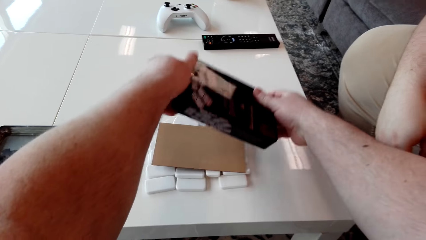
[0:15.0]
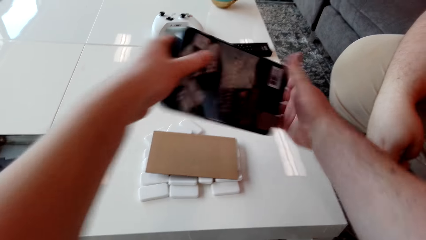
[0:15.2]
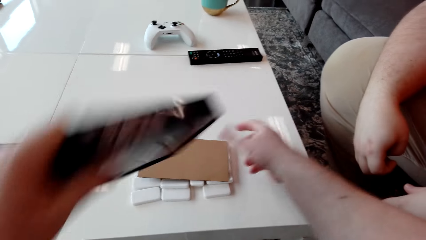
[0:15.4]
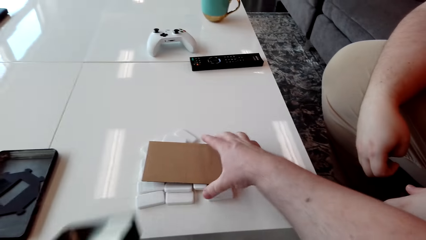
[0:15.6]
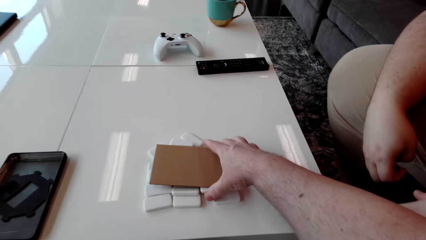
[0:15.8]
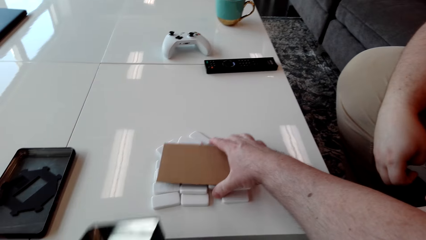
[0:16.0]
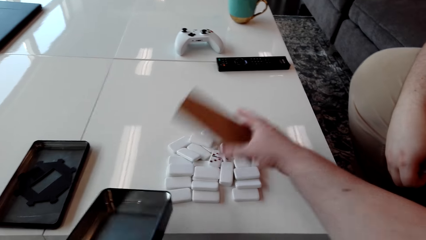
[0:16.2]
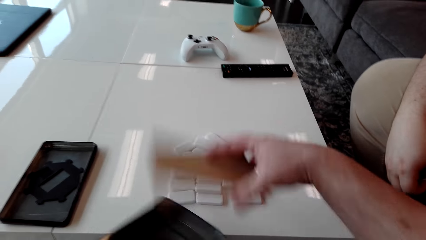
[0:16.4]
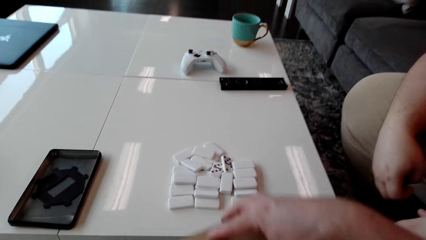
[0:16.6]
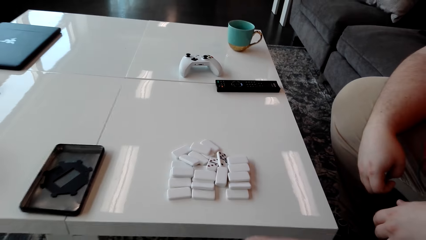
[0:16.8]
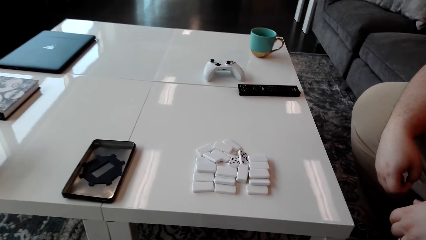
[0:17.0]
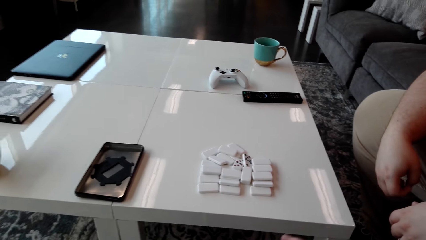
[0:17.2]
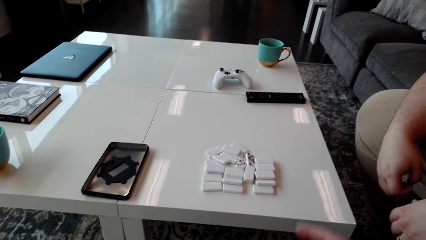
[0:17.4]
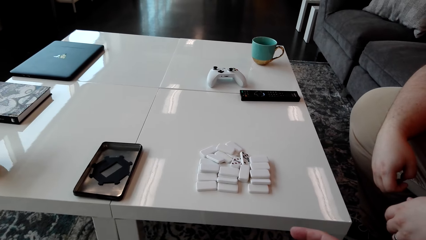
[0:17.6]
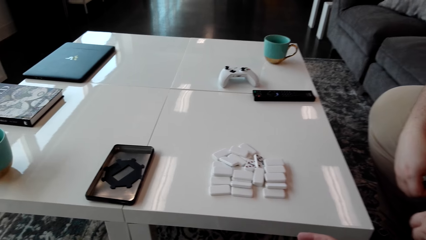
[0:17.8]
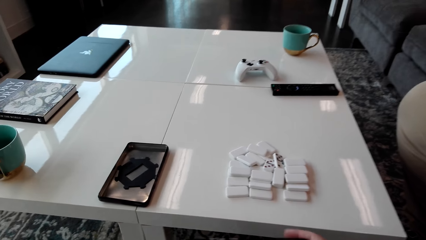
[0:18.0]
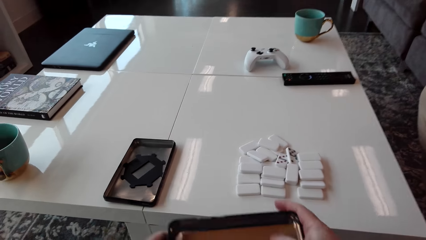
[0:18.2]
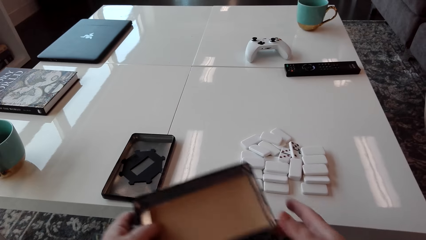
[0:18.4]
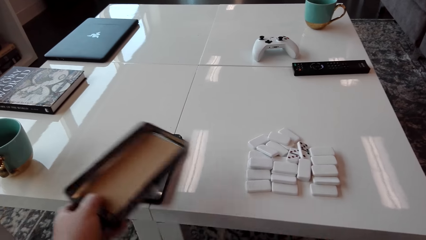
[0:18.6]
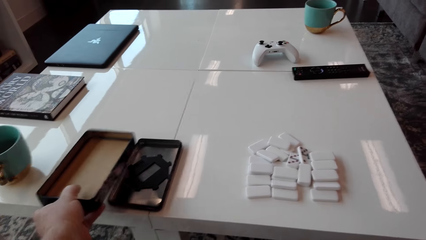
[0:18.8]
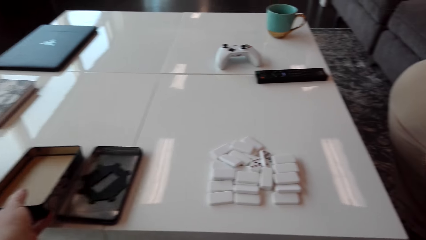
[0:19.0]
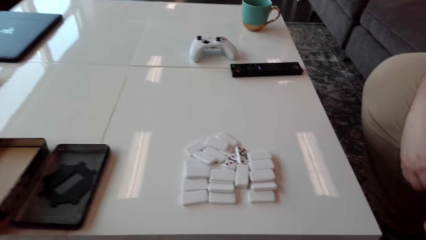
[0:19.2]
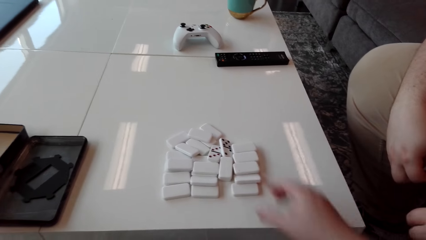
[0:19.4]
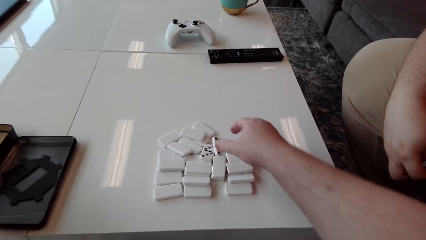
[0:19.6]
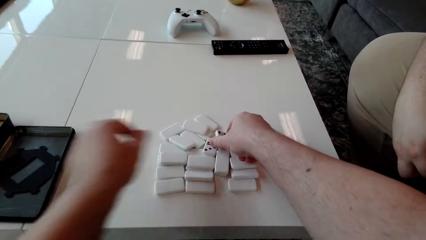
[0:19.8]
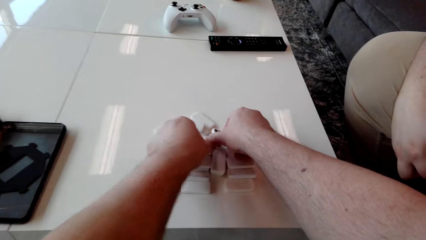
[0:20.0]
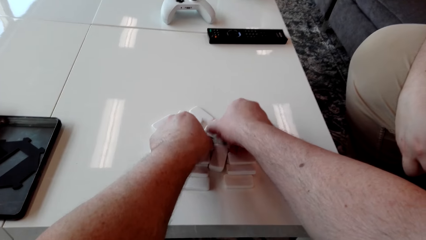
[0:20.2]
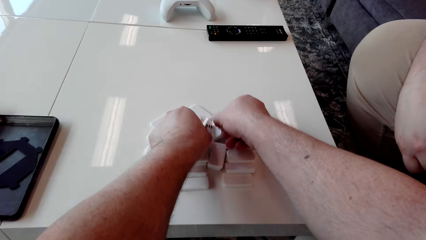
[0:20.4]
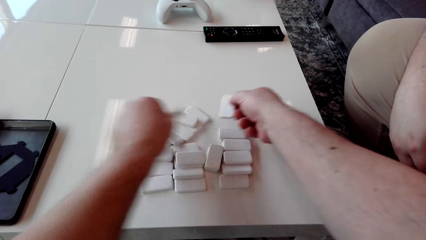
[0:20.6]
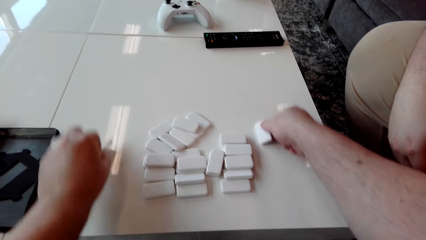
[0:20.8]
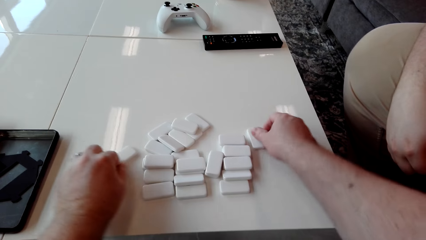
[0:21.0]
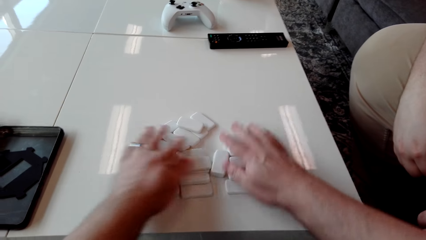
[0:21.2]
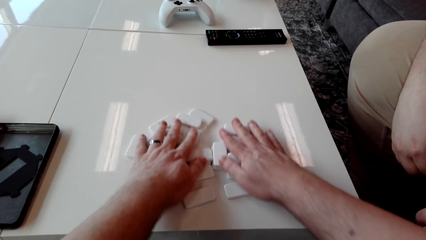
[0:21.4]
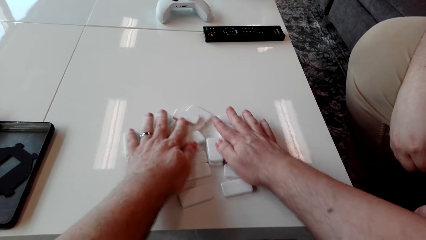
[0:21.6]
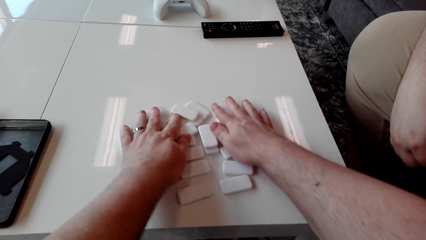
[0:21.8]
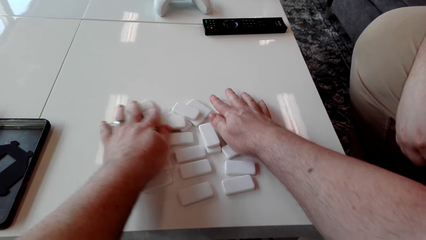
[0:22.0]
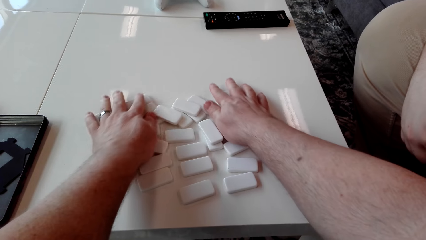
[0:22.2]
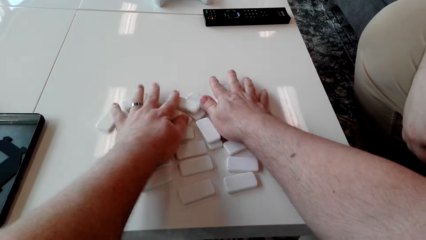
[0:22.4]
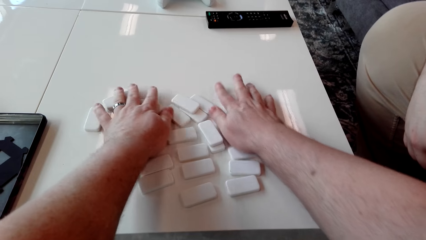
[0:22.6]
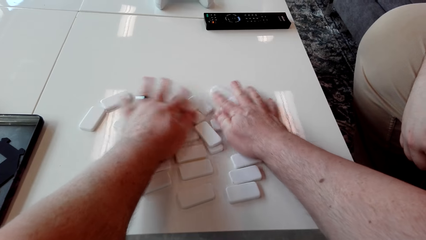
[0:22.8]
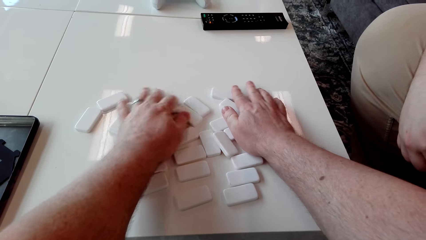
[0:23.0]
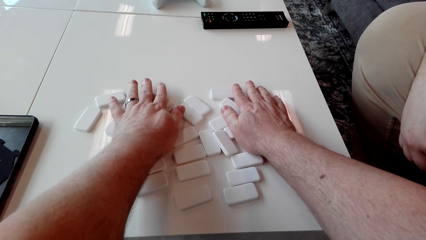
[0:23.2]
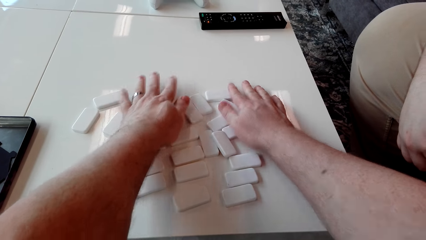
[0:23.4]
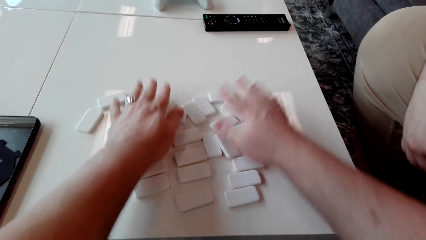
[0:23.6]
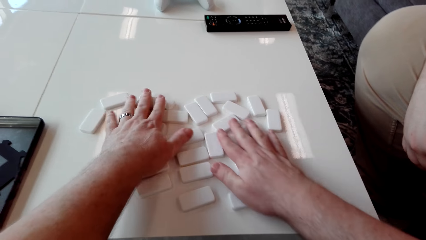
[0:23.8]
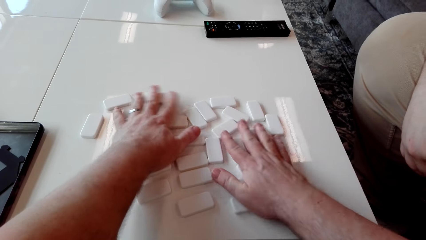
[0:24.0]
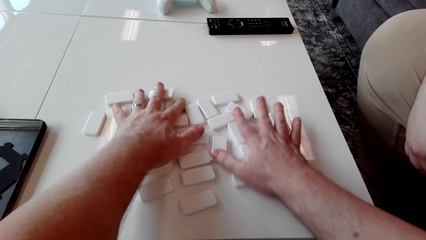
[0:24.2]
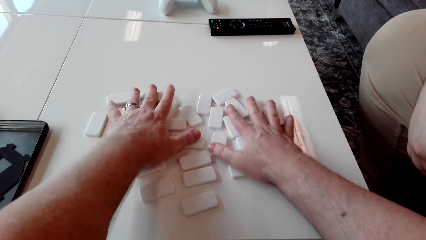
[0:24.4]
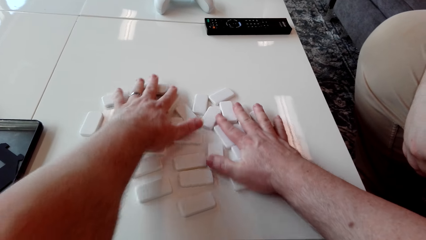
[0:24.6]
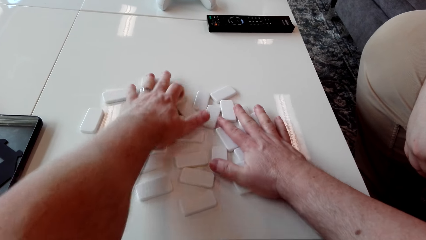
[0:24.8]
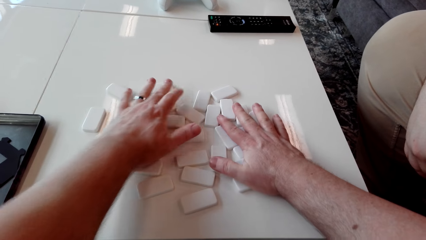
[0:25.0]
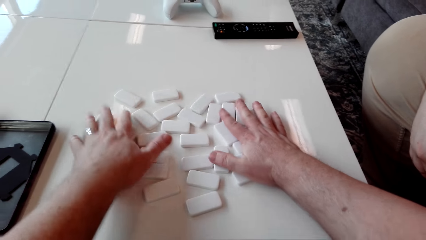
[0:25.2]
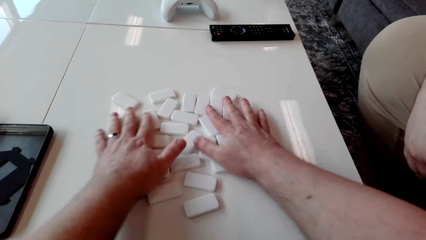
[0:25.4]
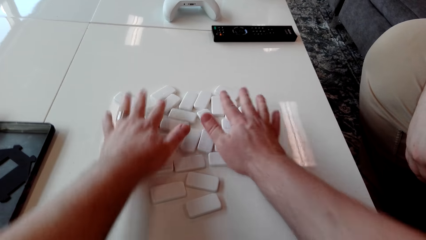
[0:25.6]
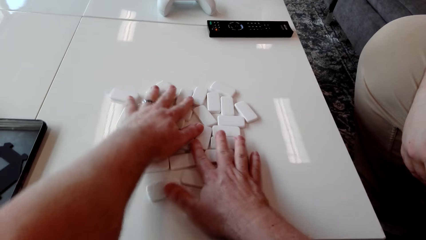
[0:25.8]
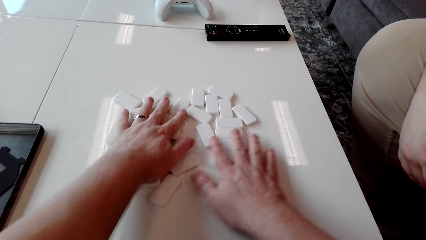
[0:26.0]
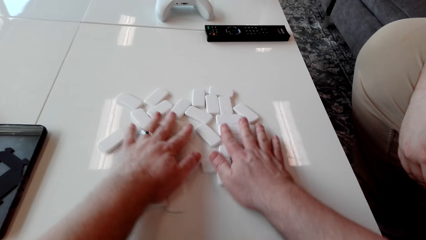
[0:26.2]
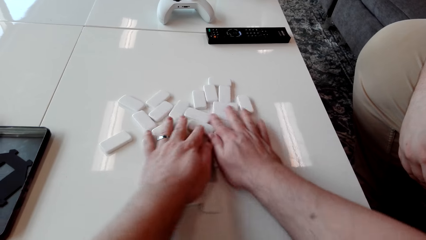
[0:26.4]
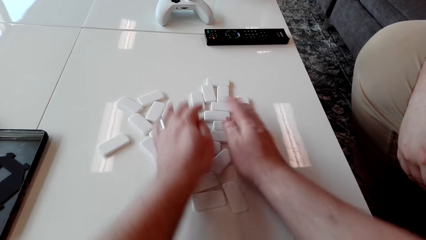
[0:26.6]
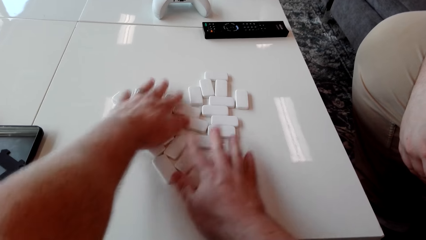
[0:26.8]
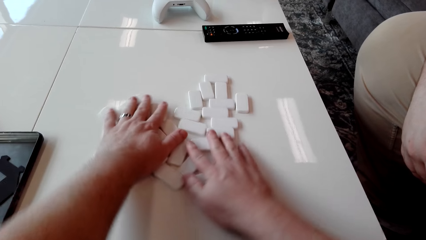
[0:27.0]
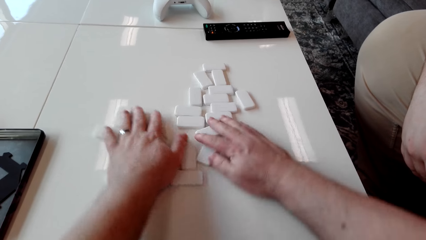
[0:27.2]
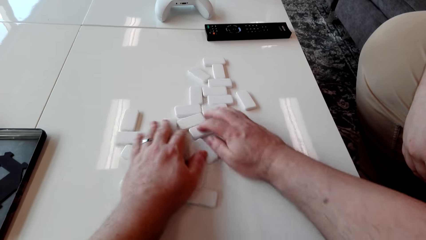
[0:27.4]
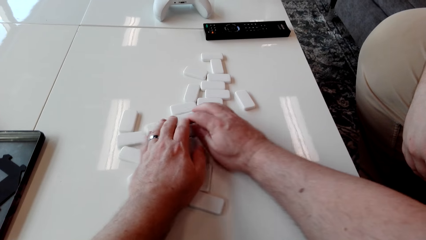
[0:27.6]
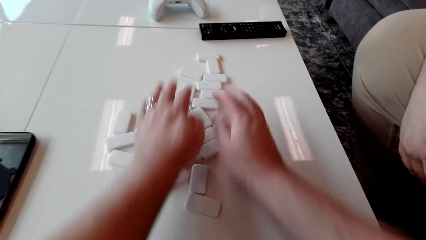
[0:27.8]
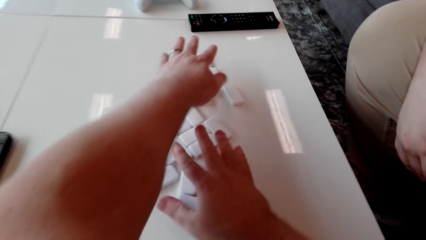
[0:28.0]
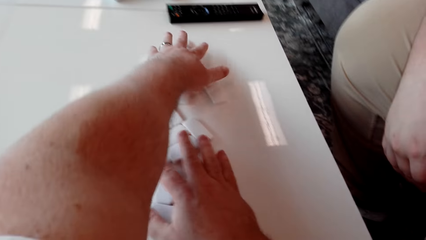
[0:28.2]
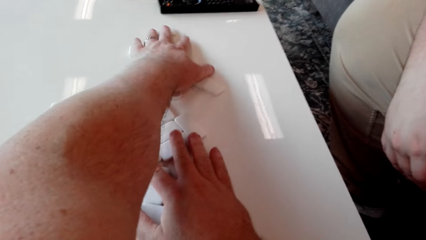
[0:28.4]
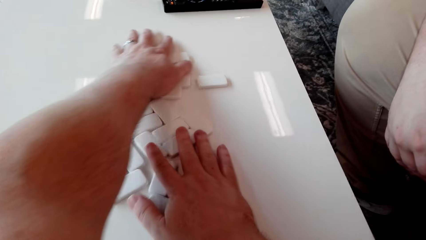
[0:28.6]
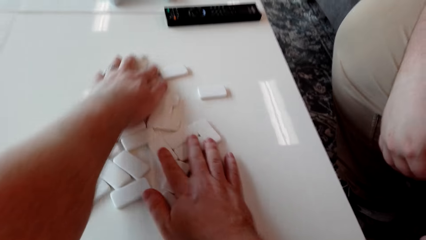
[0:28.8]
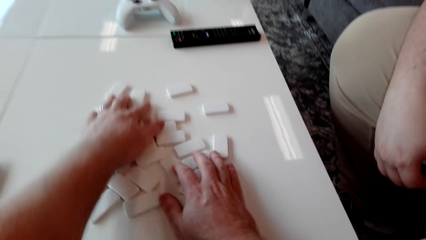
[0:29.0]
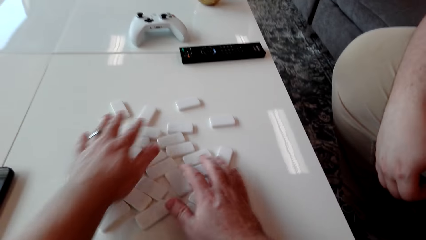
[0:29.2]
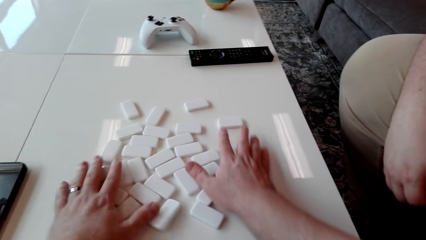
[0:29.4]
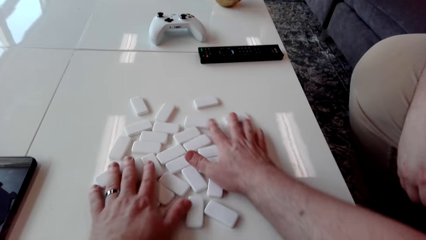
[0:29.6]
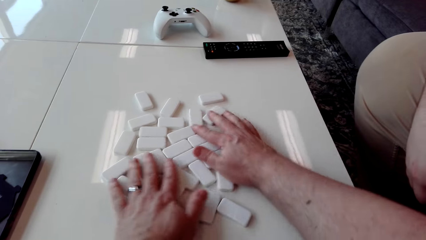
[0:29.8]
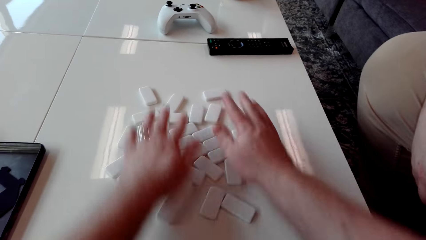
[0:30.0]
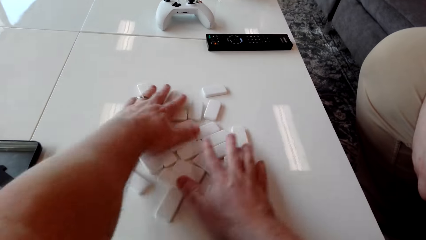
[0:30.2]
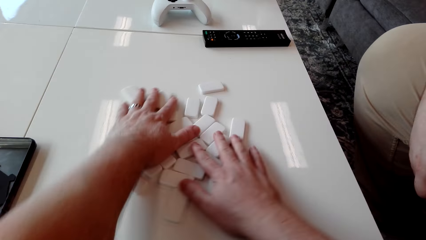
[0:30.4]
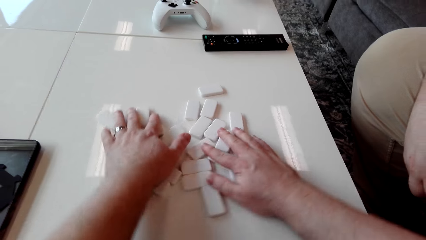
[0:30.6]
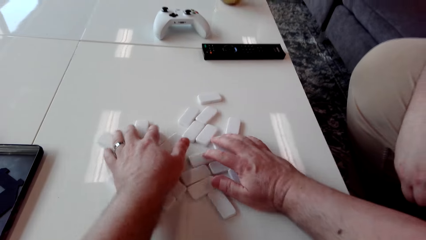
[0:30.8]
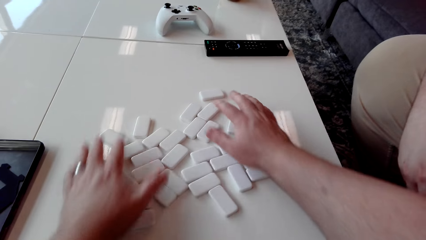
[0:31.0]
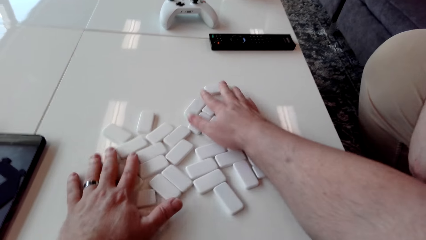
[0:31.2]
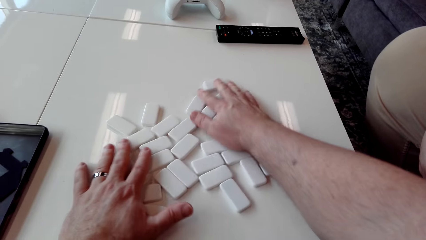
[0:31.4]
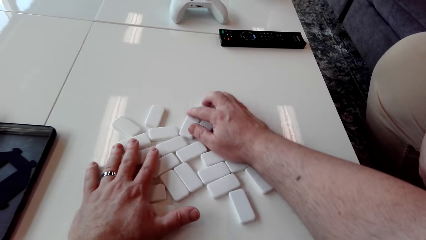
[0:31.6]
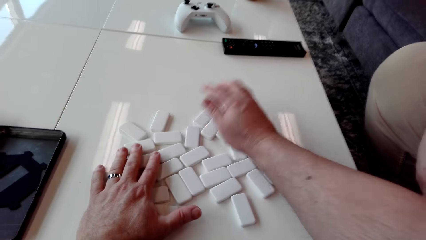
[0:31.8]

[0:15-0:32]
The camera wearer picks up the container. They pick up a carton piece. They put the carton in the box. They place the box on the table. They pick up domino tiles from the table. They put the domino tiles on the table. They spread the domino tiles on the table. They mix the domino tiles.
